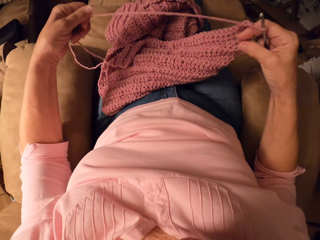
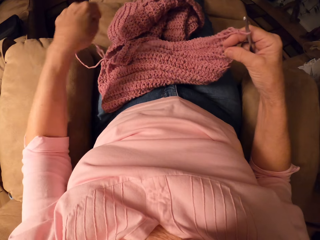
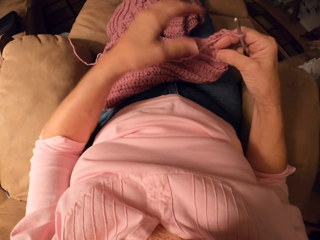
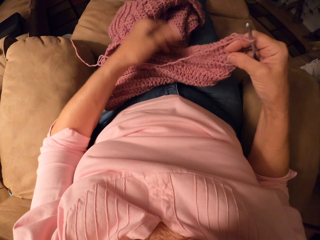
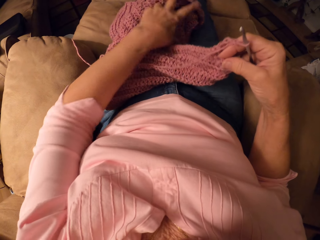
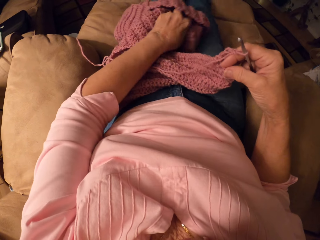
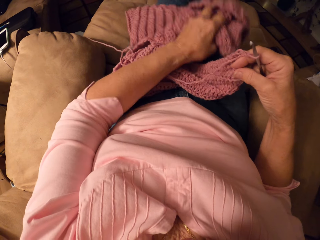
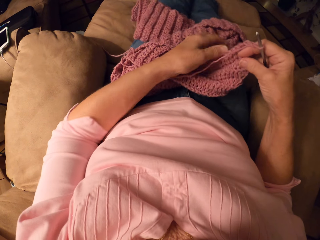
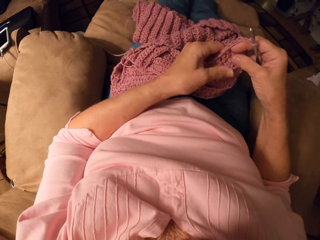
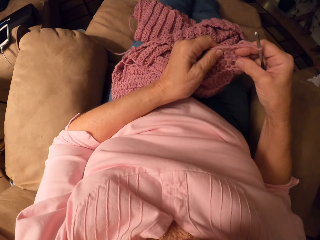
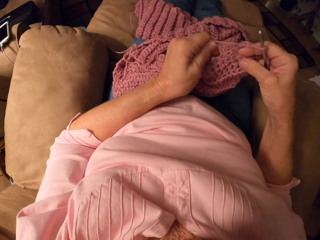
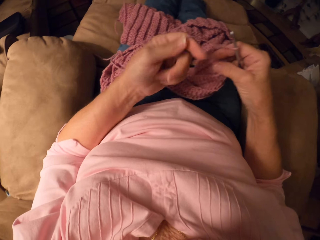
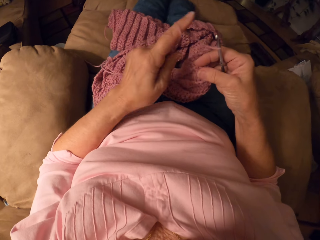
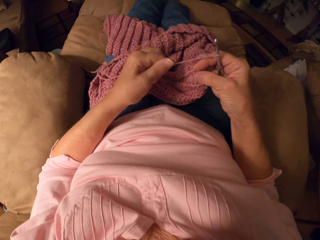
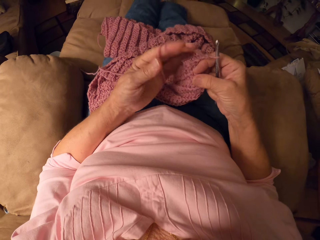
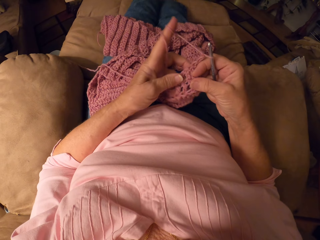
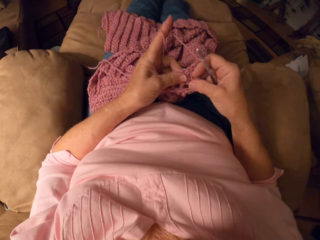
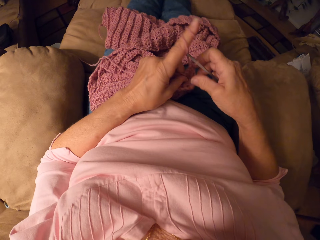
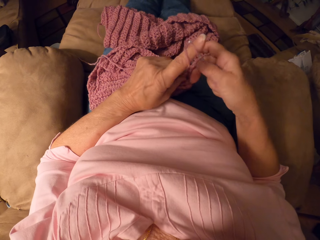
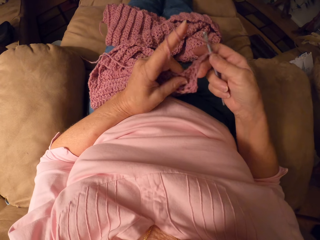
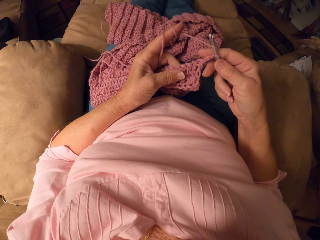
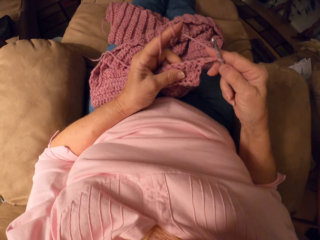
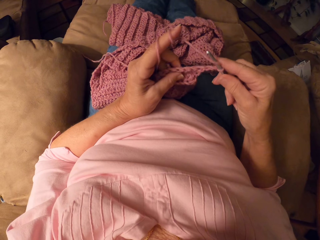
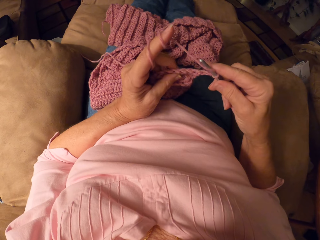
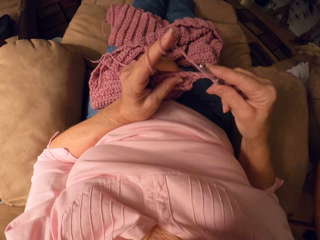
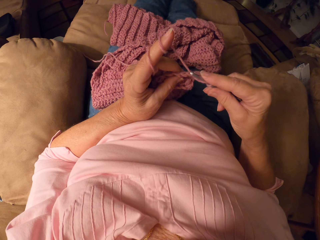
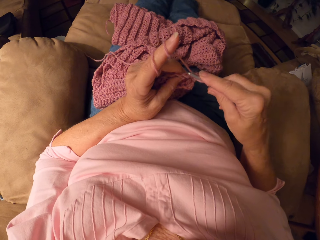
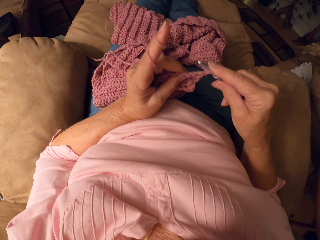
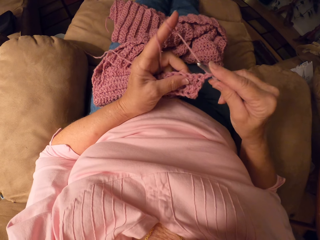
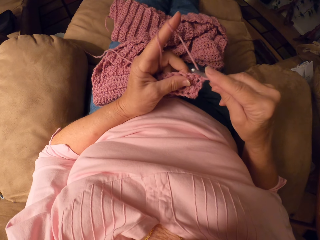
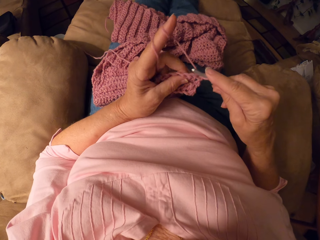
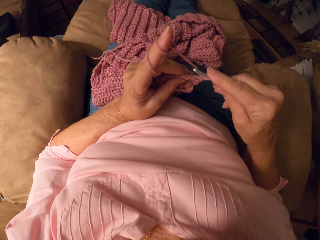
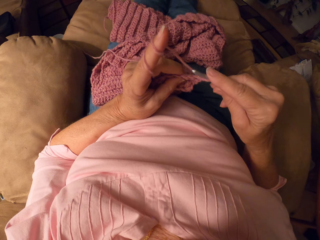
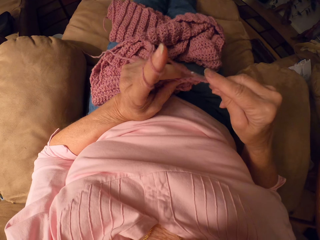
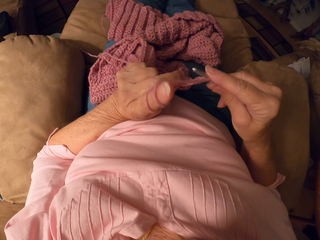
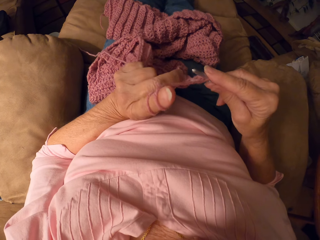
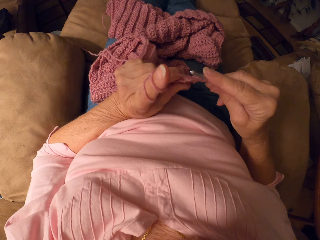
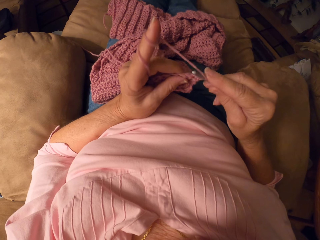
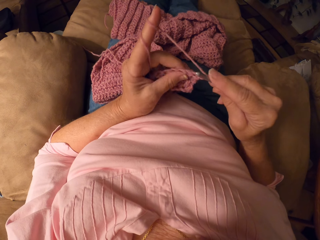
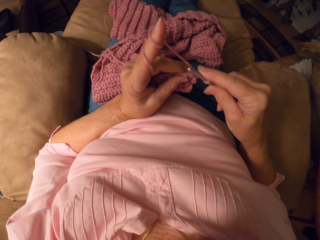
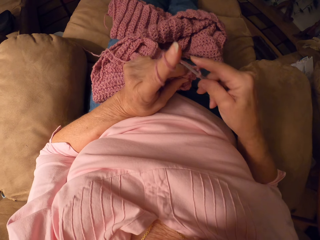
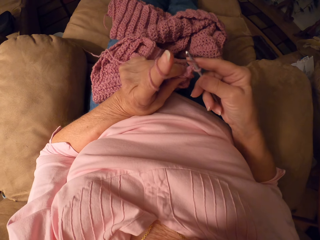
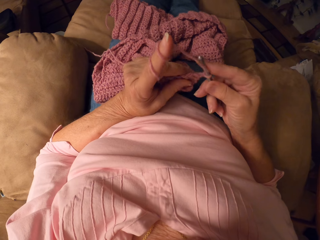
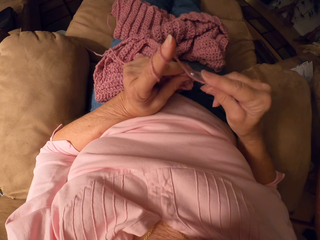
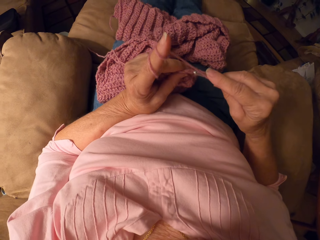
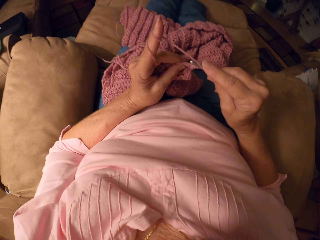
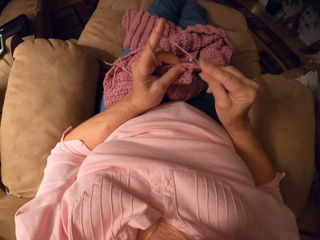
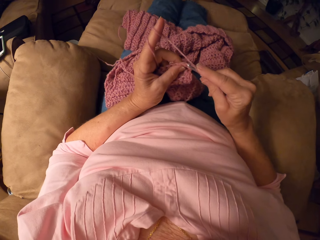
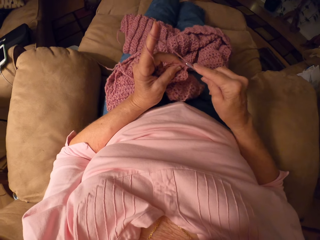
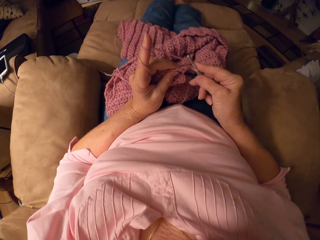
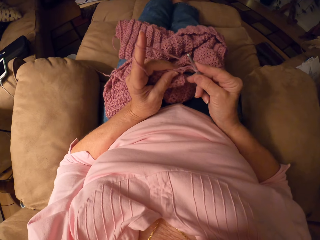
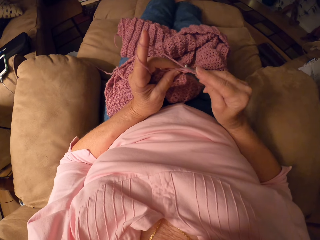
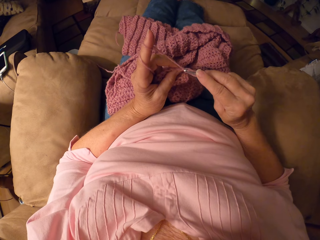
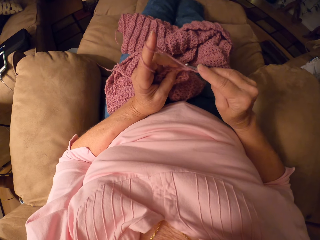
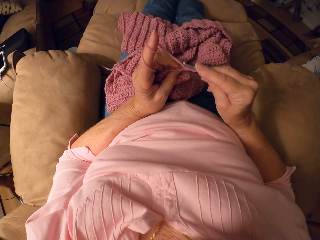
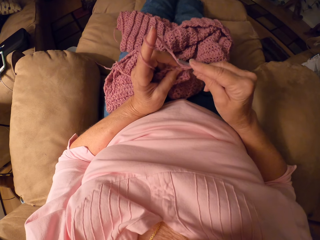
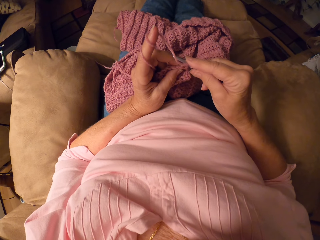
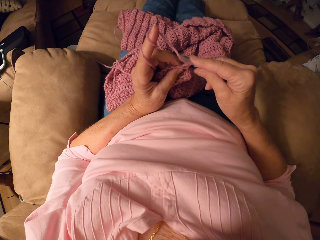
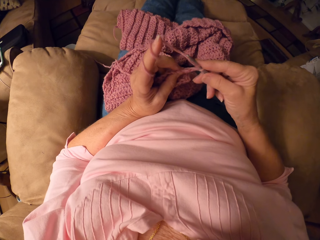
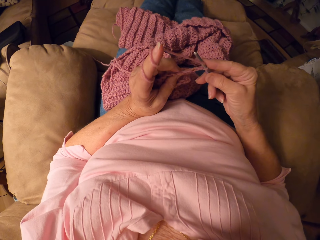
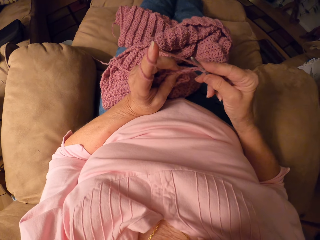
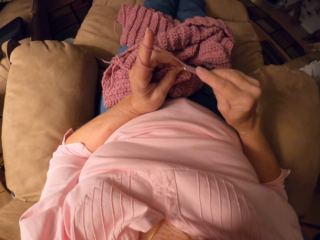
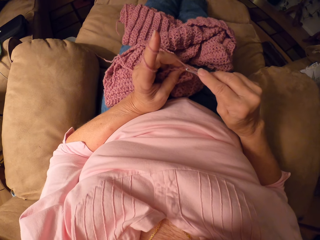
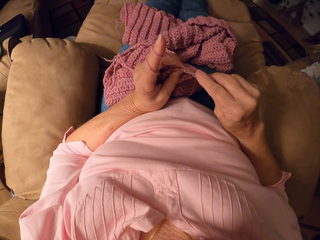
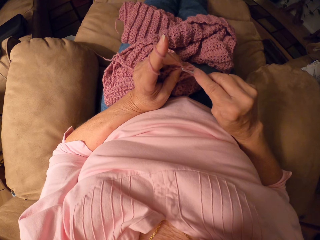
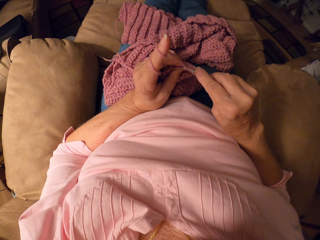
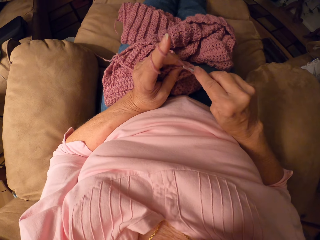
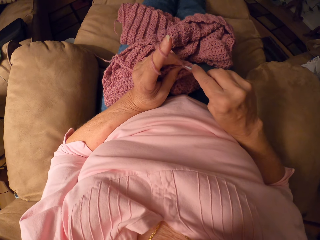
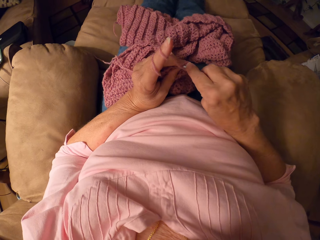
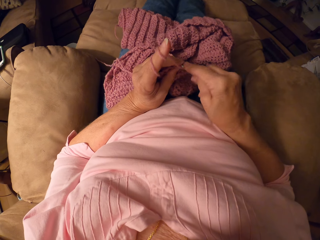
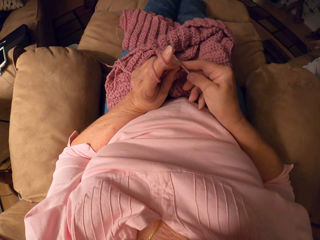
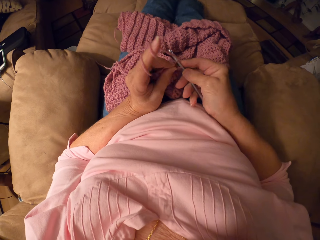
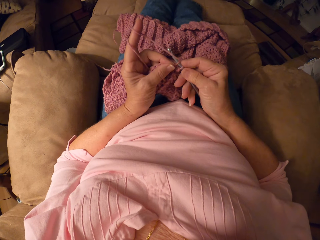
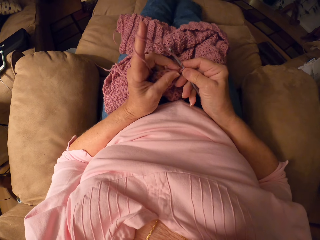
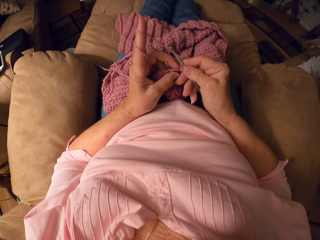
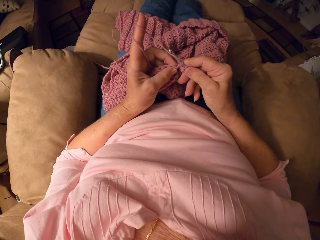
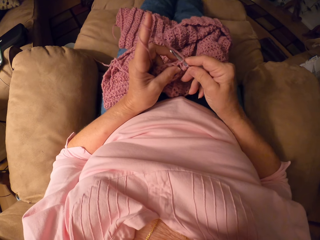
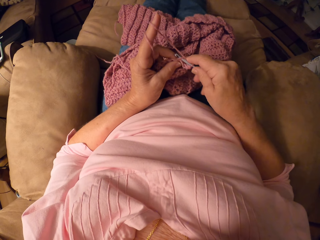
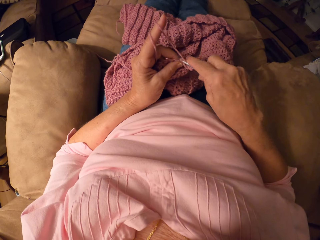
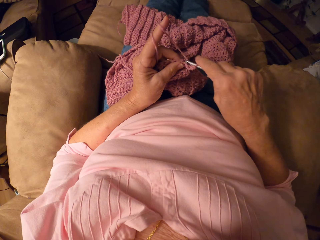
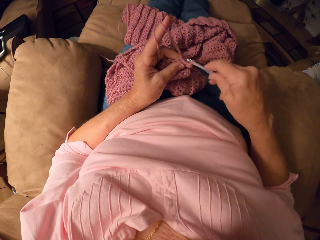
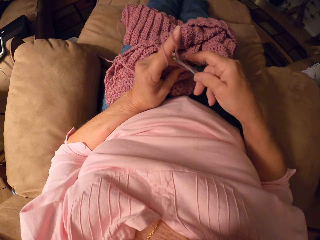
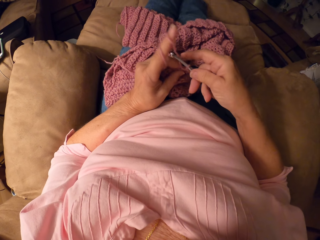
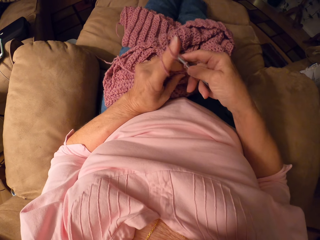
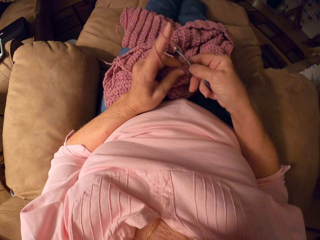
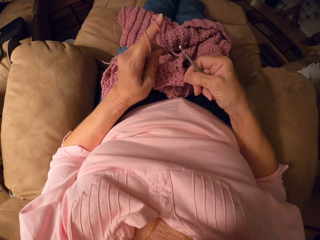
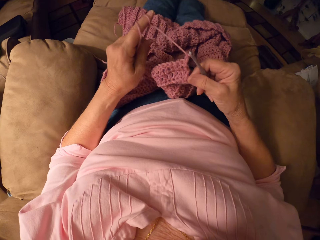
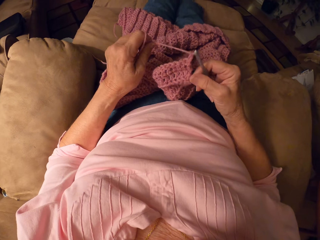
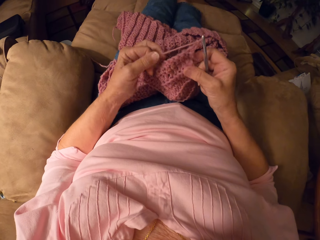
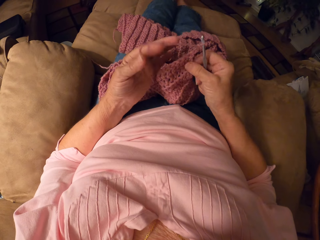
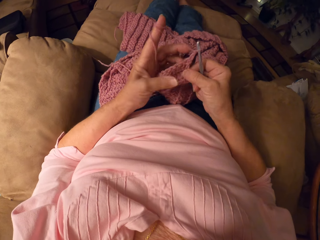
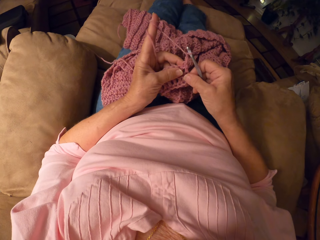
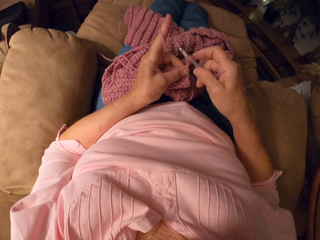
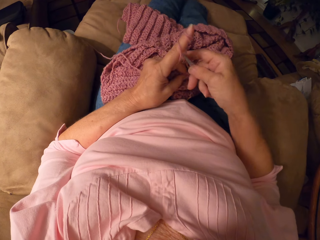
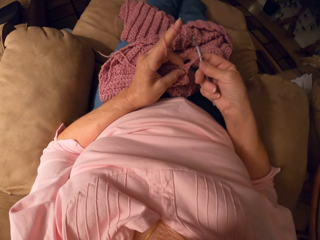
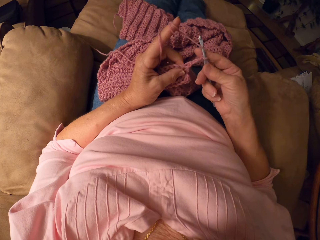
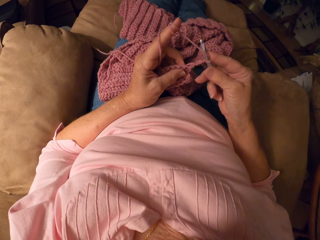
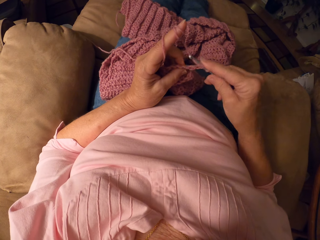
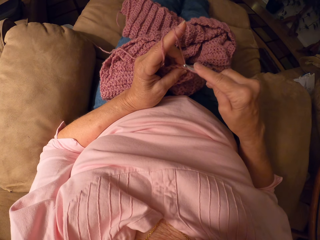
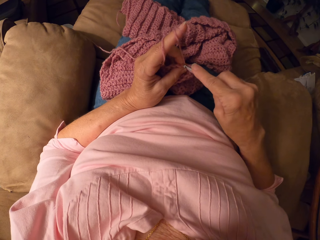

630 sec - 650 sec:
The camera wearer rolls yarn around her finger. She sews the piece of cloth. She crochets with the crochet hook.

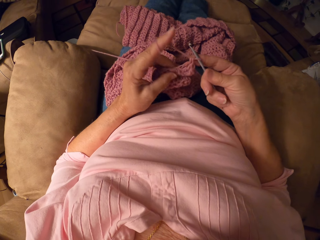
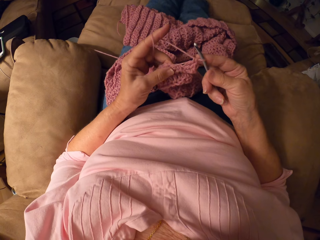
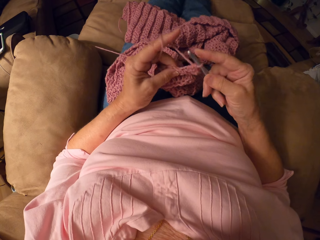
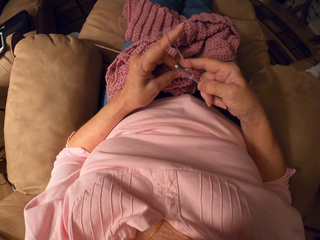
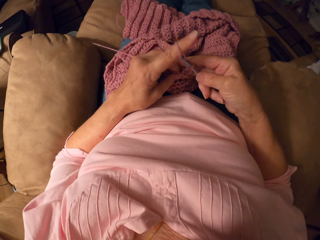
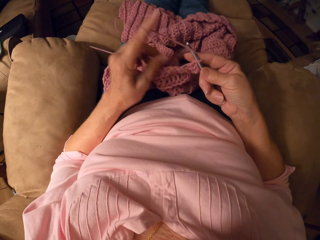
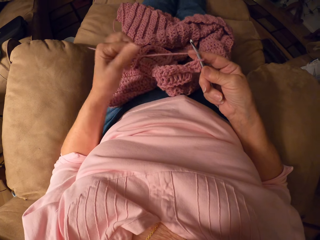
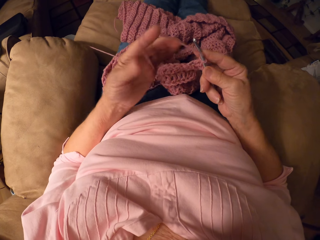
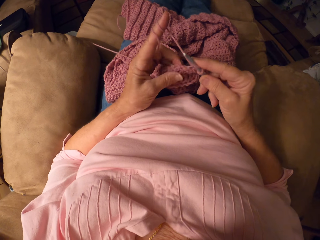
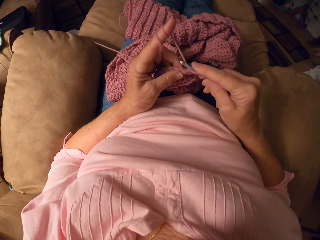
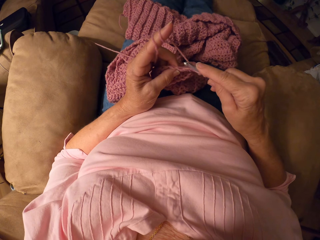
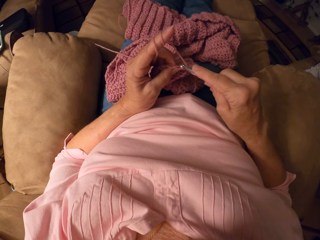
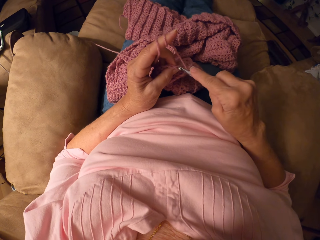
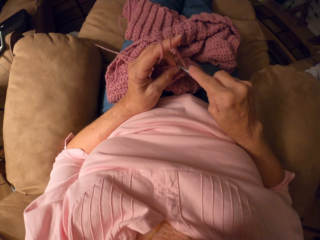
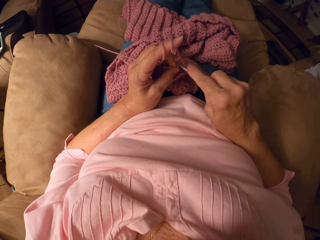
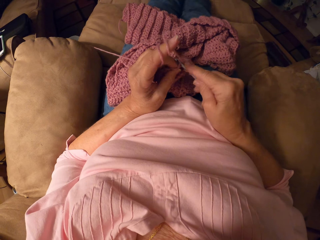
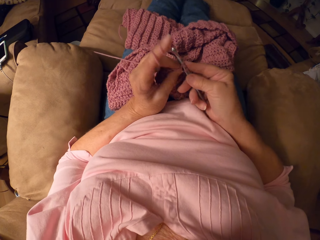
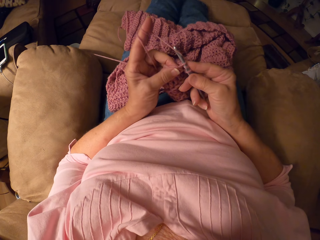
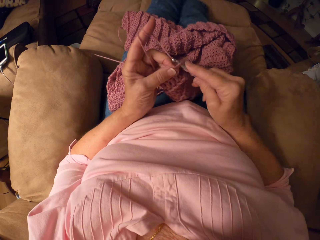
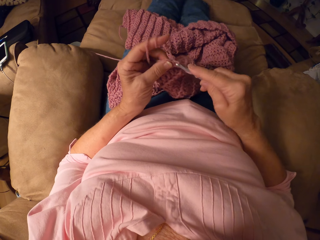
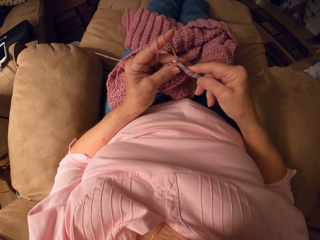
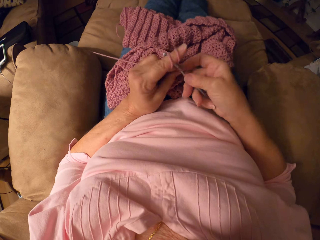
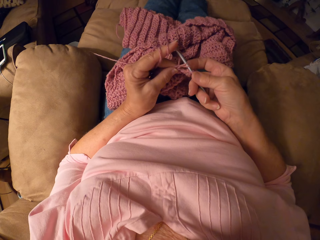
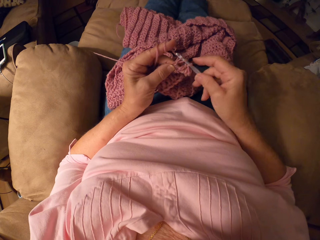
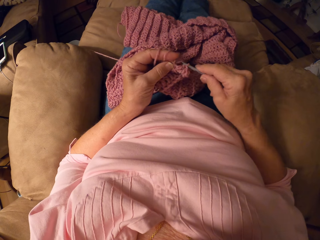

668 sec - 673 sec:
The camera wearer rolls yarn around her finger. She crochets with the crochet hook.
